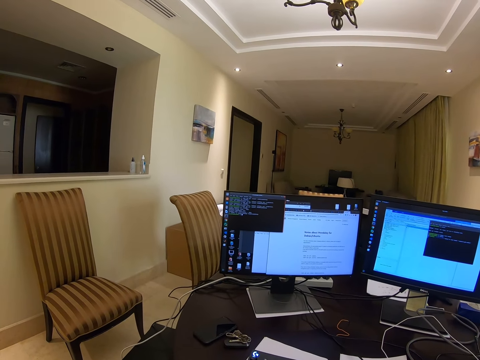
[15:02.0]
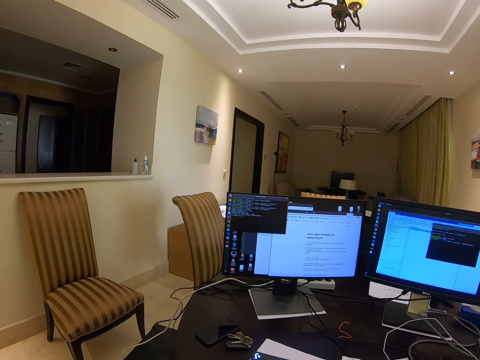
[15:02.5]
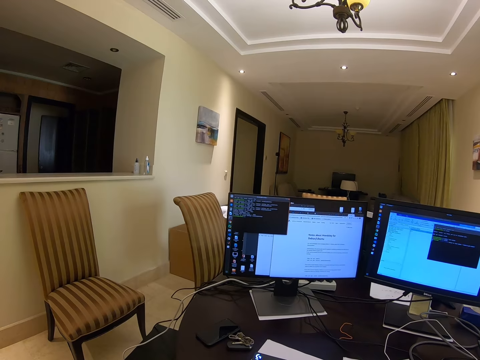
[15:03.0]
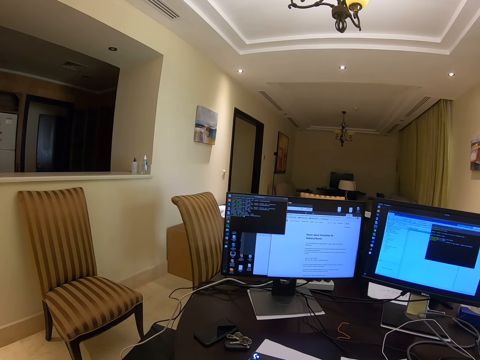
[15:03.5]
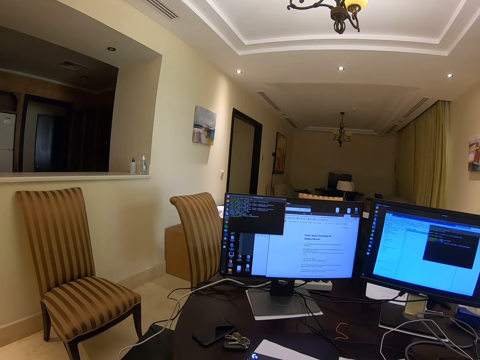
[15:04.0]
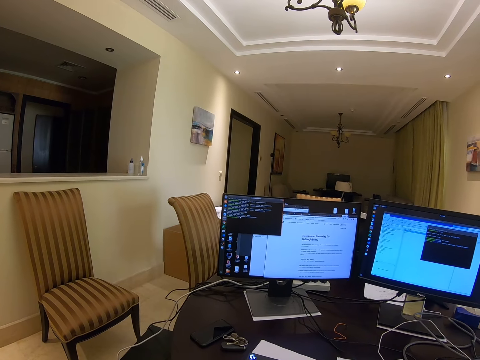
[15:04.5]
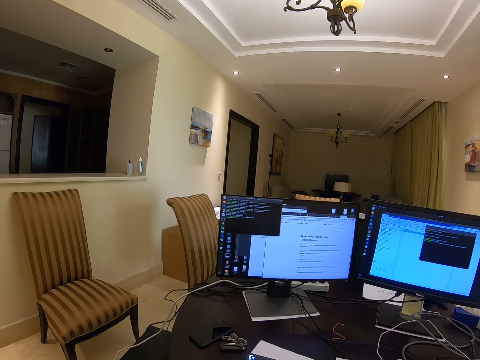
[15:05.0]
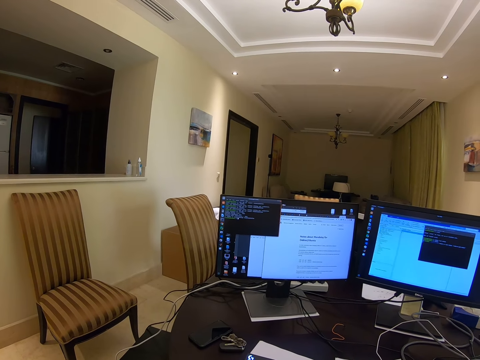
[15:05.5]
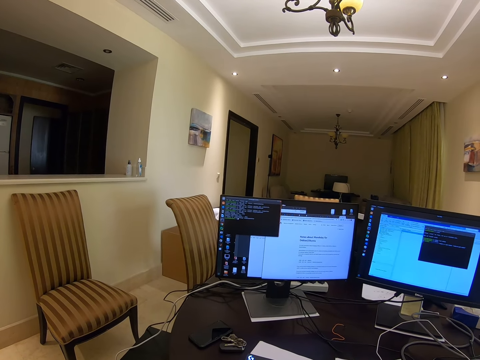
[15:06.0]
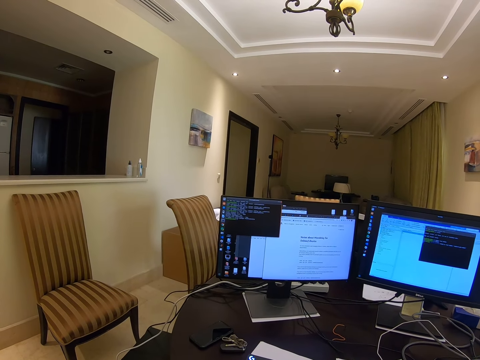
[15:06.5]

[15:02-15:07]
The camera wearer uses a computer.

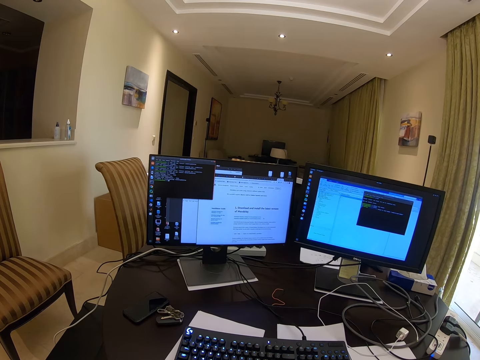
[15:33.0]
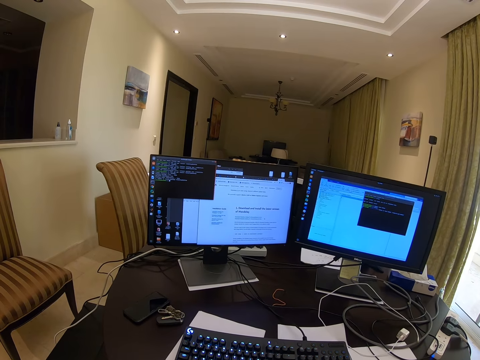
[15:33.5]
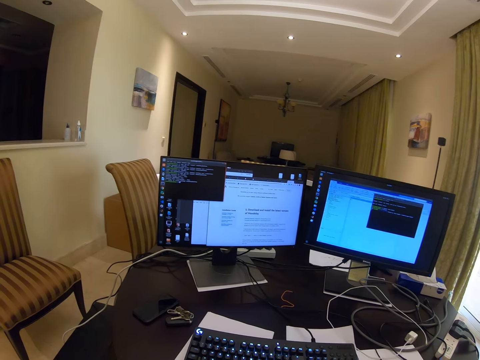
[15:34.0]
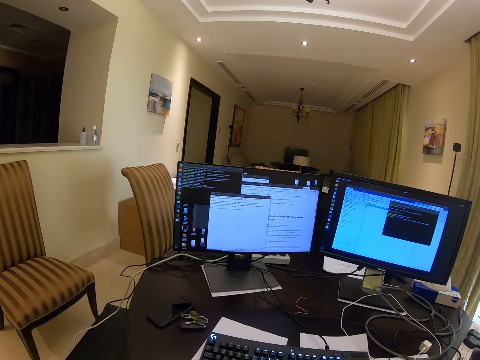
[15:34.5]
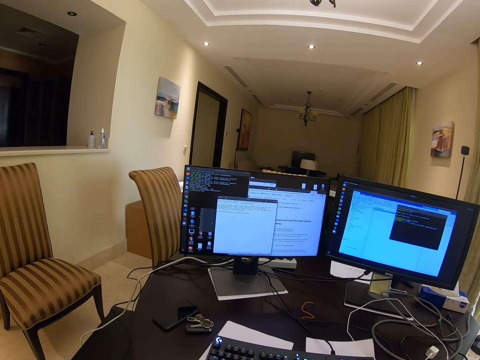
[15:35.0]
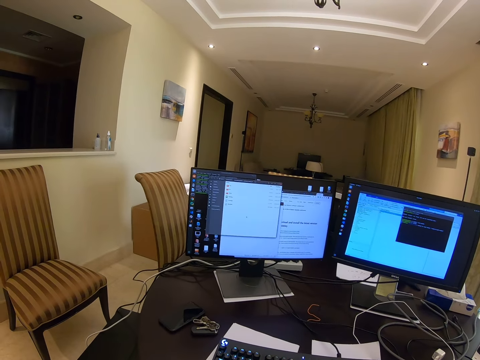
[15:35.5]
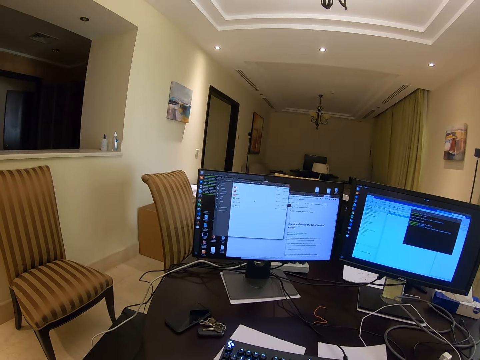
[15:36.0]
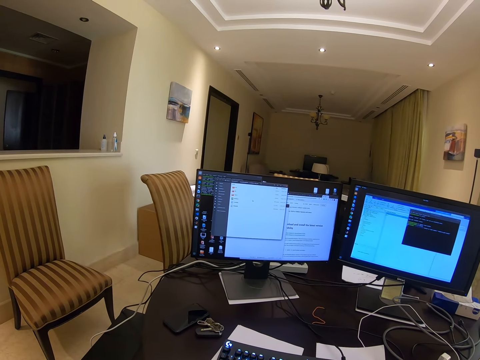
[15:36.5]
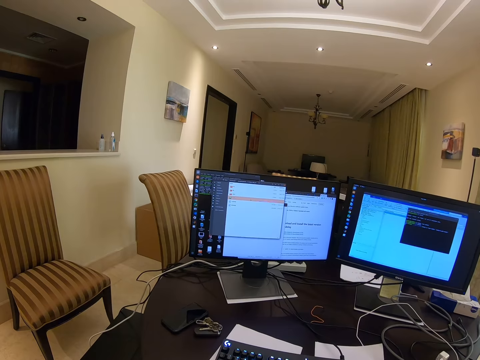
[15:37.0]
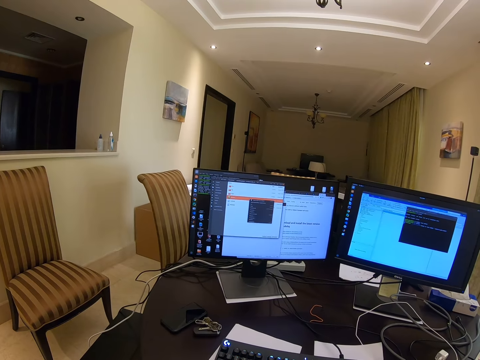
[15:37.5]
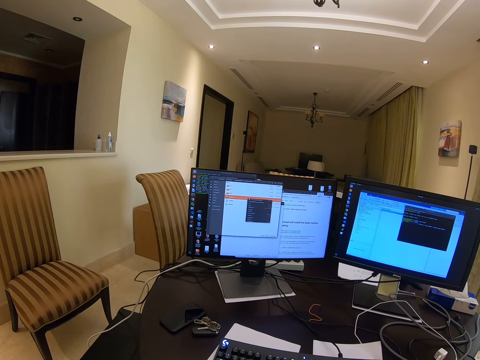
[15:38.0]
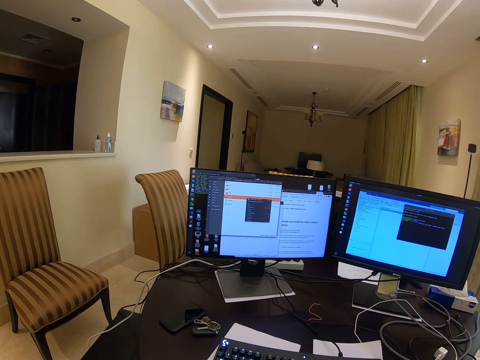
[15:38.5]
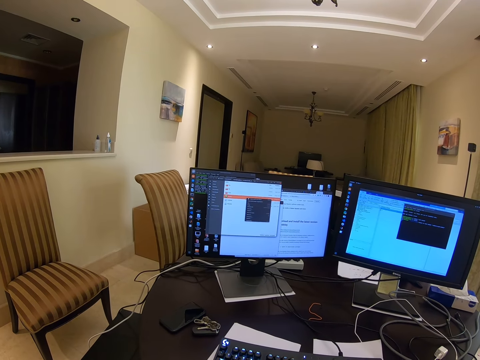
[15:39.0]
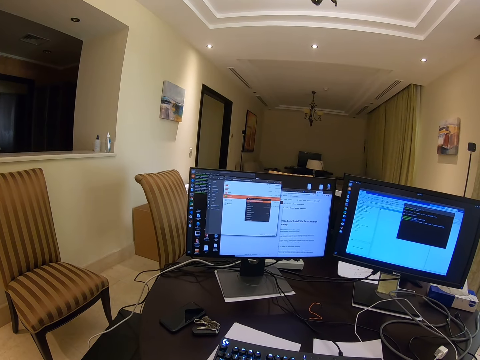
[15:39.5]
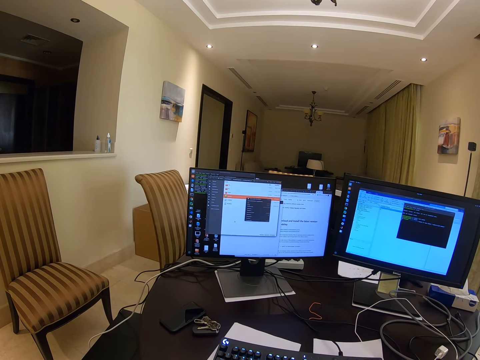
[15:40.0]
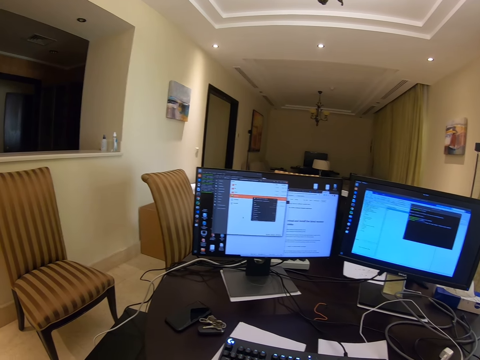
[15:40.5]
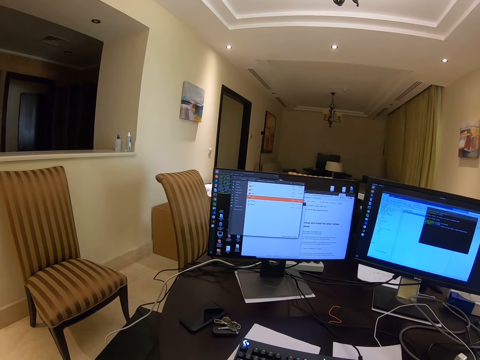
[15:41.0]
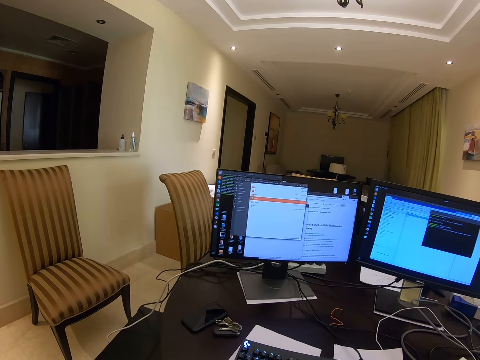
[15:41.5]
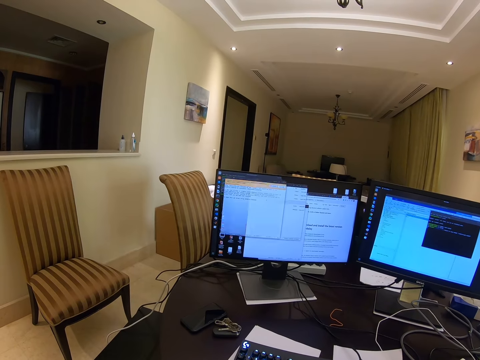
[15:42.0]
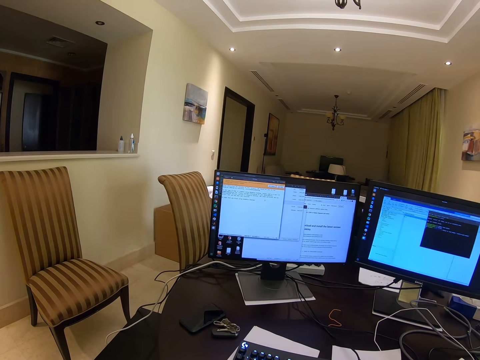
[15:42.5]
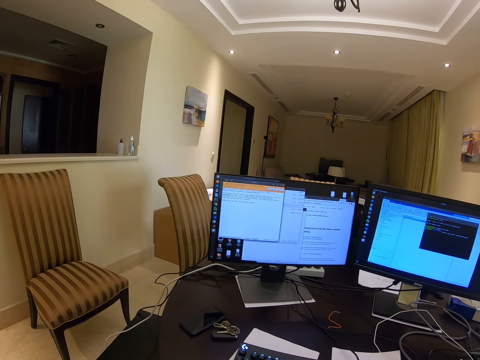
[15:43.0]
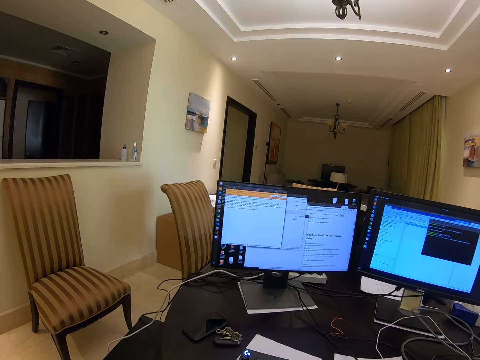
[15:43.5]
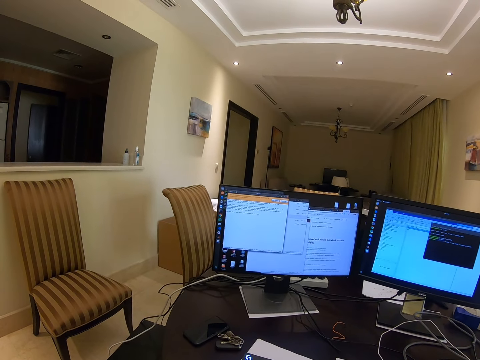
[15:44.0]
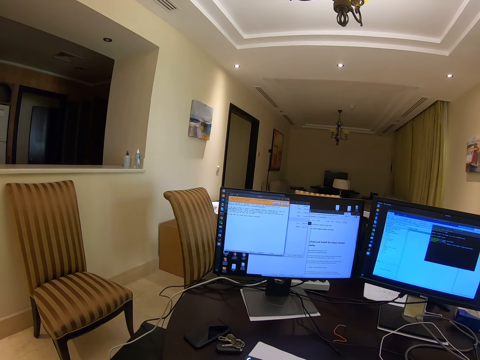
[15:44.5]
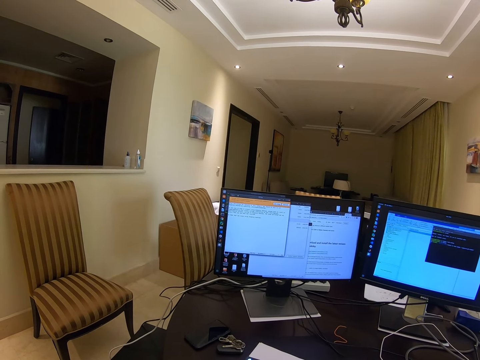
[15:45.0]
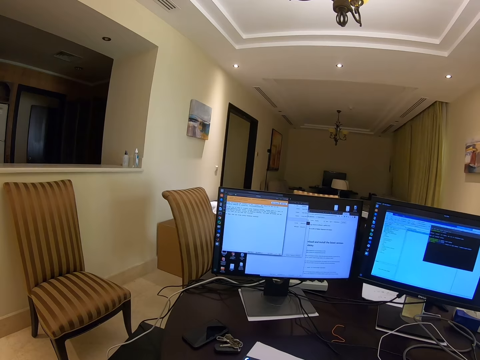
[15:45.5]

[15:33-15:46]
The camera wearer clicks on the computer.

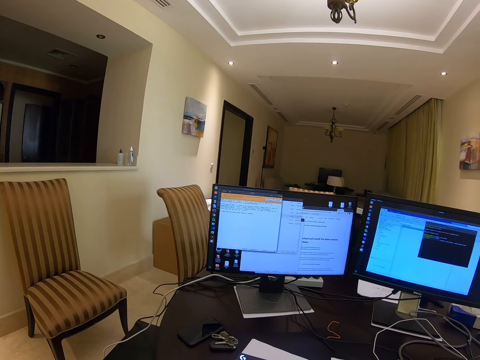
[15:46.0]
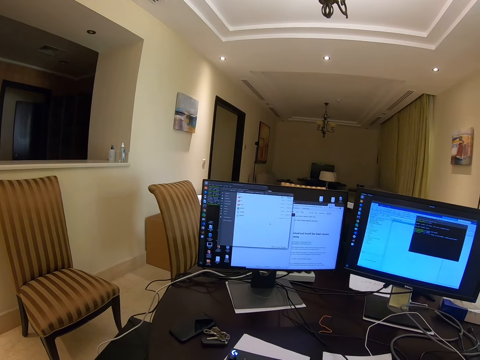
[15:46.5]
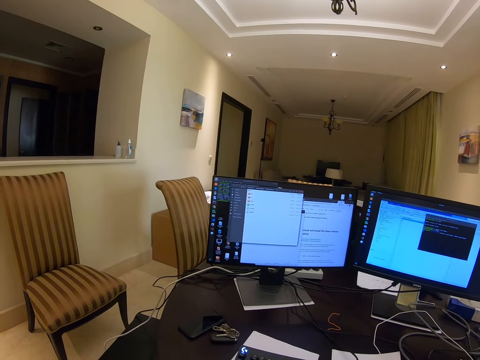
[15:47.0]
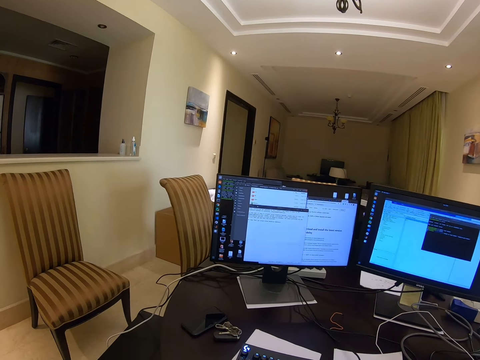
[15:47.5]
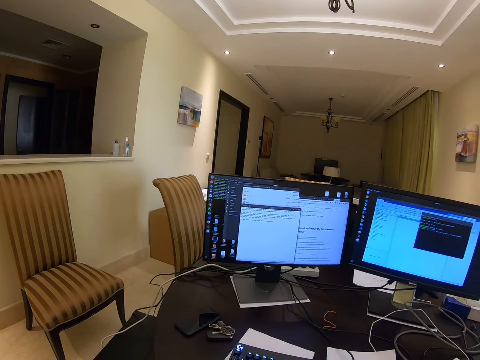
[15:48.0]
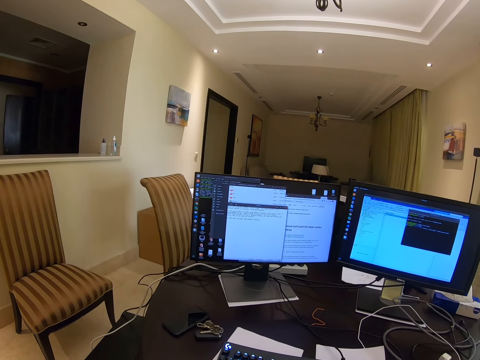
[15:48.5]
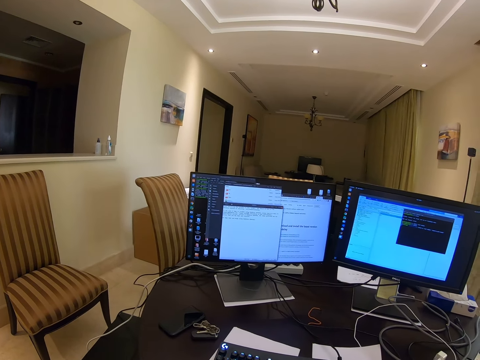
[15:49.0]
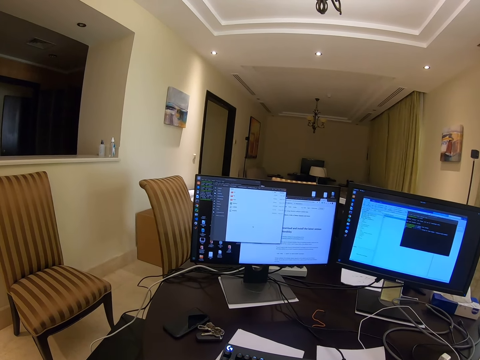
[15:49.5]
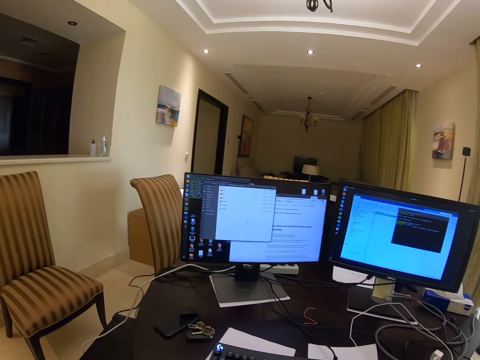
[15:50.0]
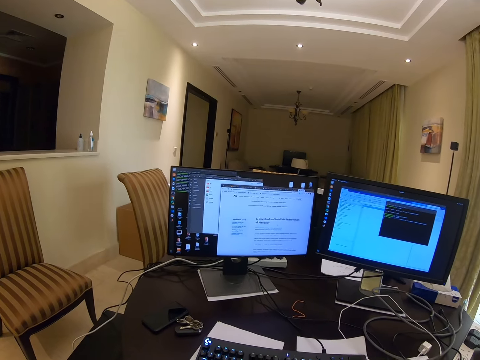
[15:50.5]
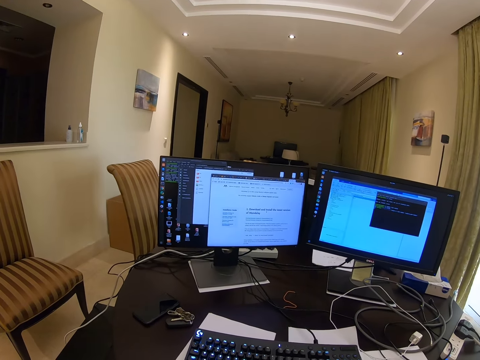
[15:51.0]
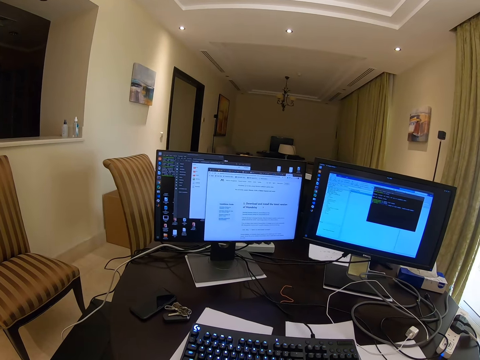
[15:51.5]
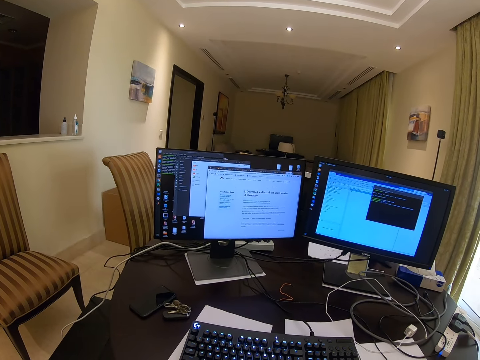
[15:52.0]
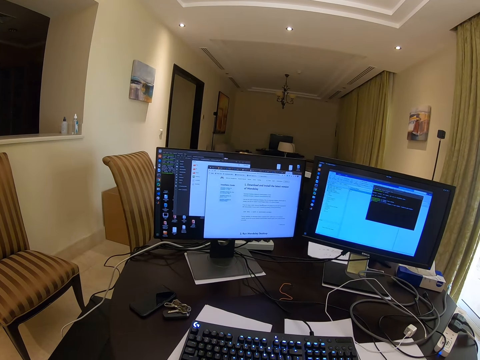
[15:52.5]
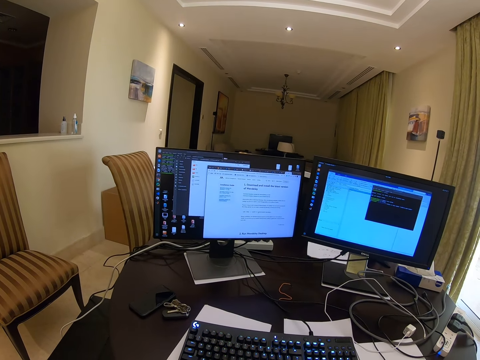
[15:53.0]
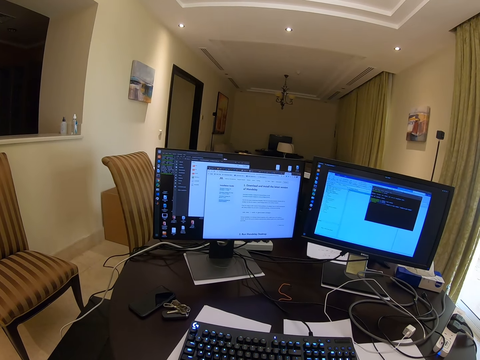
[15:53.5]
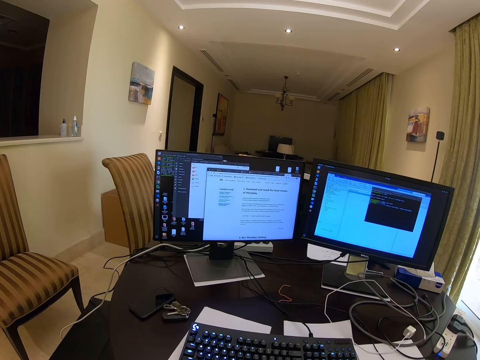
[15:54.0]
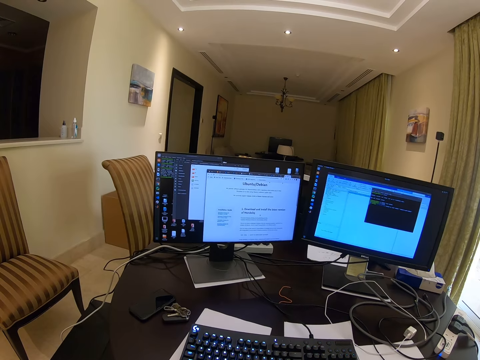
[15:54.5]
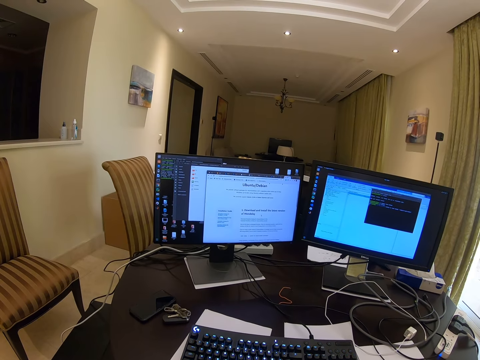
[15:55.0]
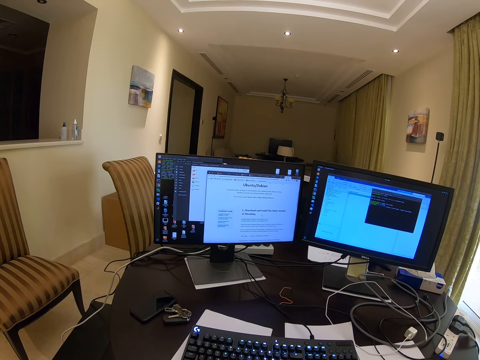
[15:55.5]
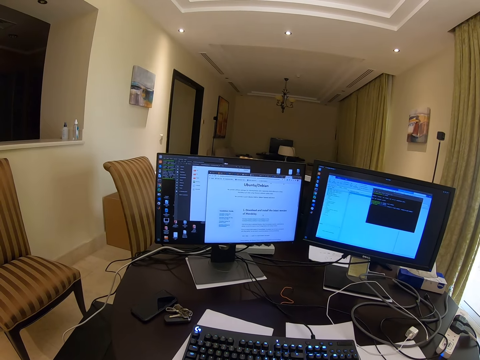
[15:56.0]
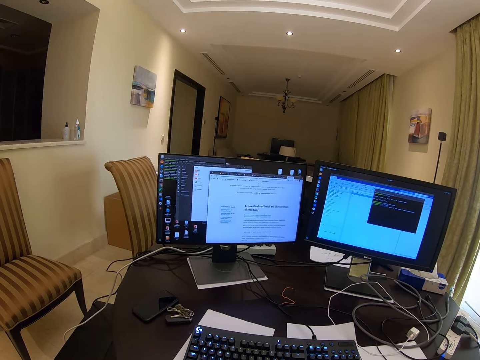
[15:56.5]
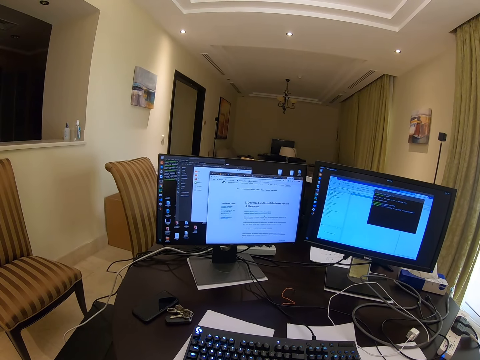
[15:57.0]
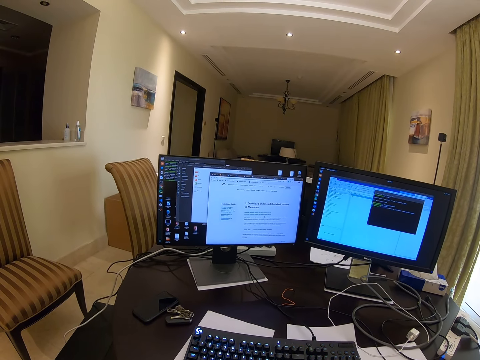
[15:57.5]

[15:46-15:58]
The camera wearer uses a computer.
